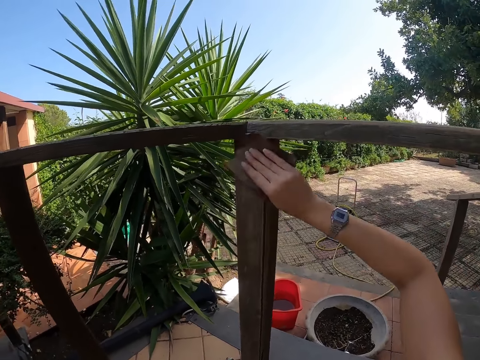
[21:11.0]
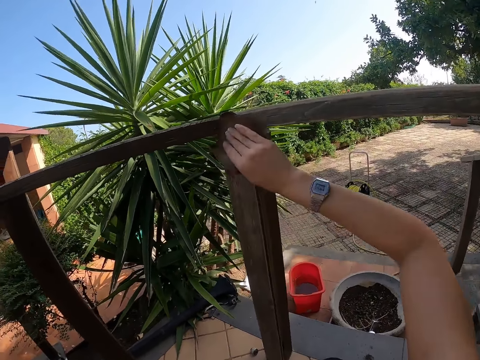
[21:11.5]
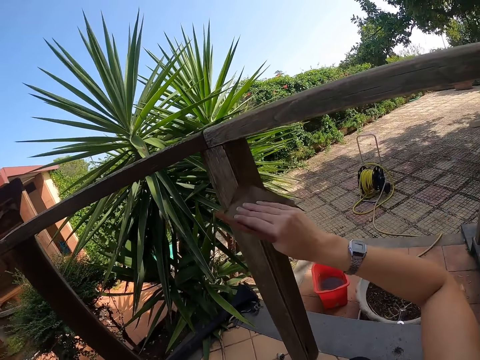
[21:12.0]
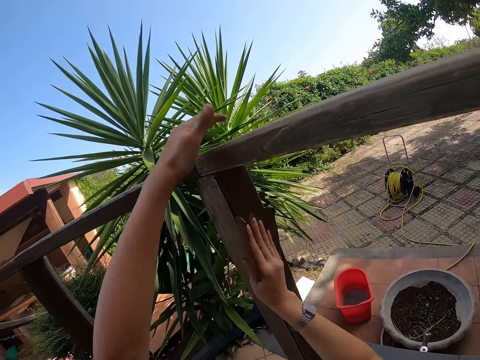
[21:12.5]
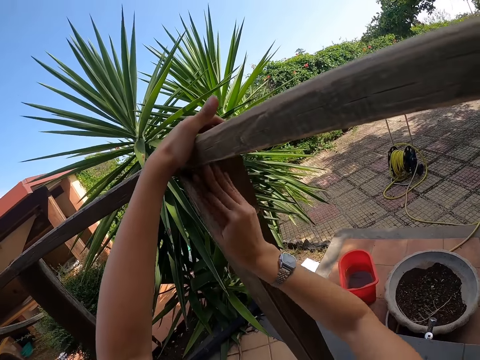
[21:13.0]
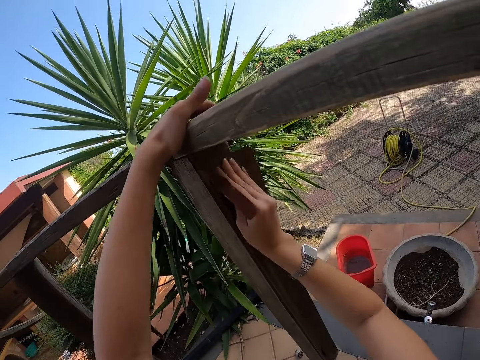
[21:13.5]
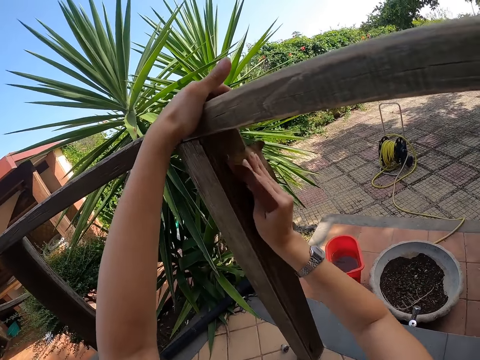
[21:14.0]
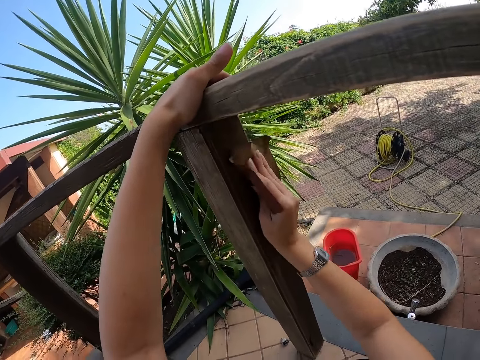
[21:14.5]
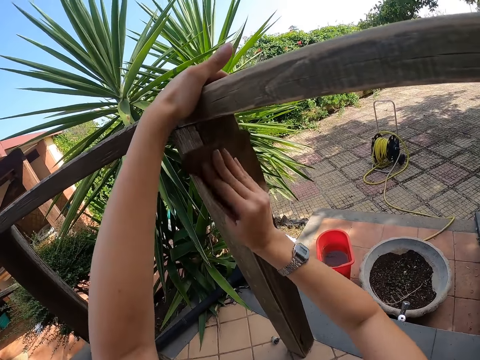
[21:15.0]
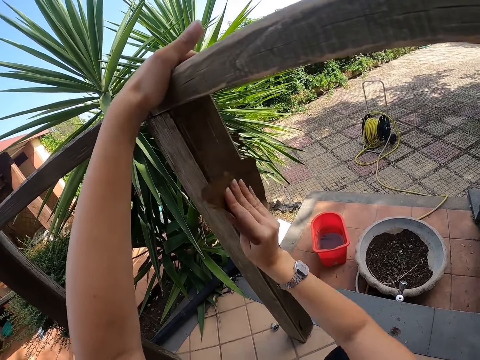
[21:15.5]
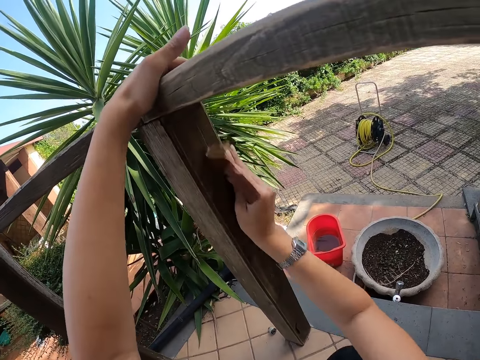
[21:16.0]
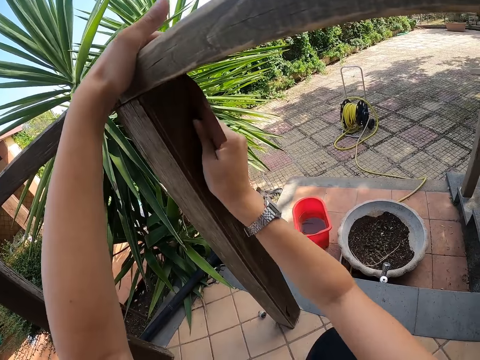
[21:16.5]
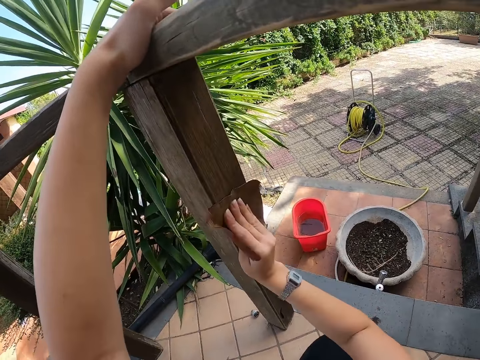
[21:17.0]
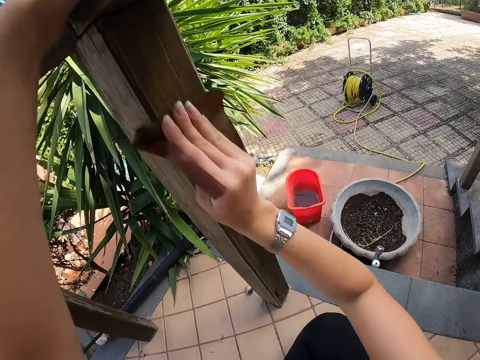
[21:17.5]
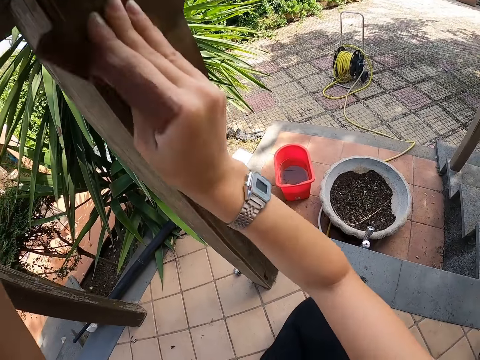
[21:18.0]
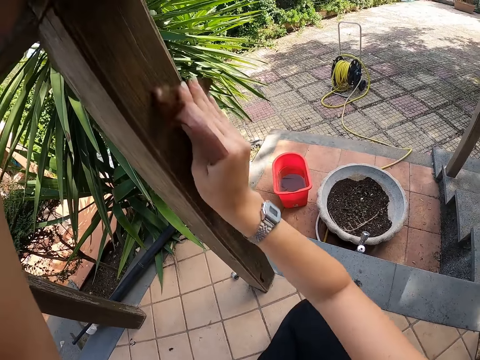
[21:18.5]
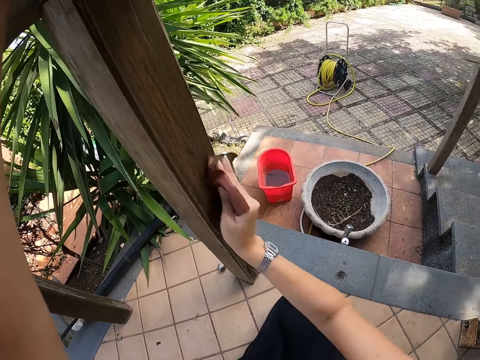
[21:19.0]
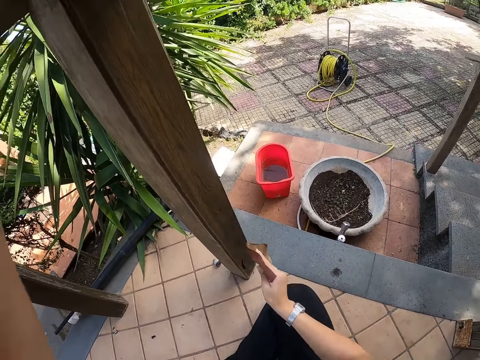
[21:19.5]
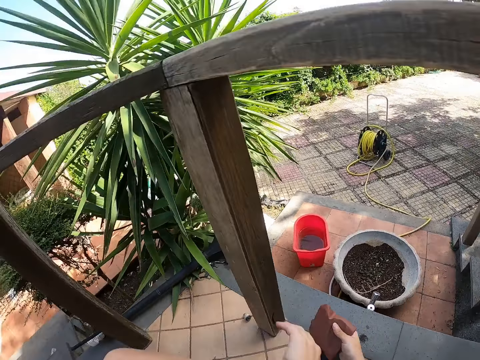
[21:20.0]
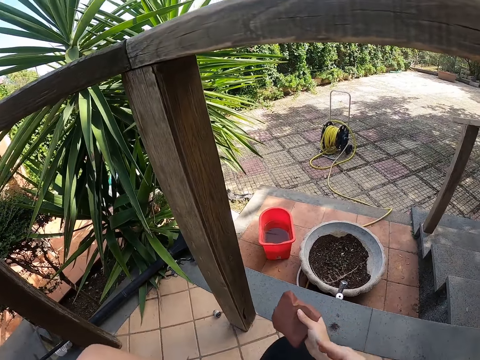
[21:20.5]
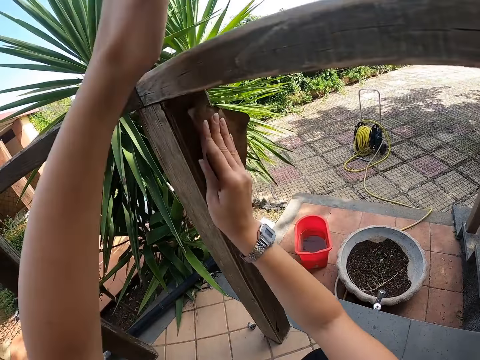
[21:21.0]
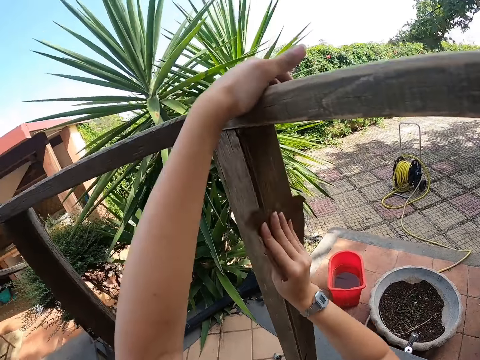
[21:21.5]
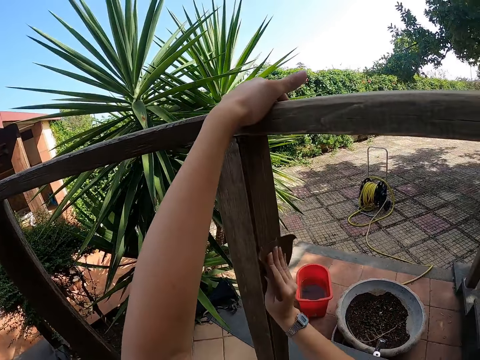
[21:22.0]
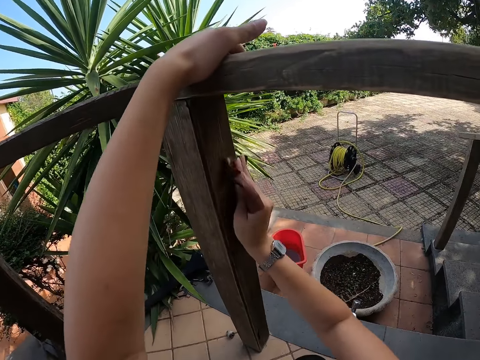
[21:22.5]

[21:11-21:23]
The camera wearer holds the front porch or timber with her left hand. She scrubs the timber. She lowers her left hand from the front porch. She cleans her right hand with her left hand. She holds the front porch with her left hand and smoothens the front porch with the sandpaper in her right hand.

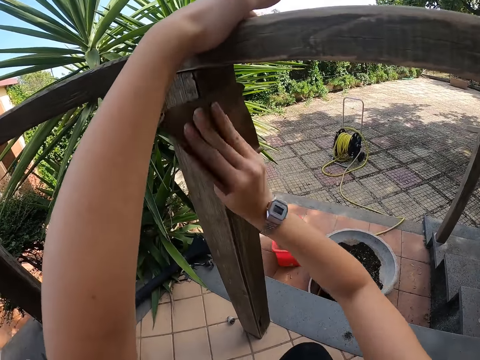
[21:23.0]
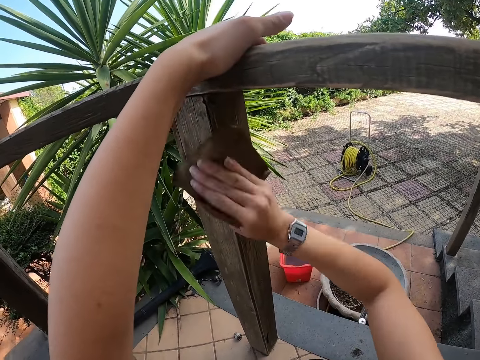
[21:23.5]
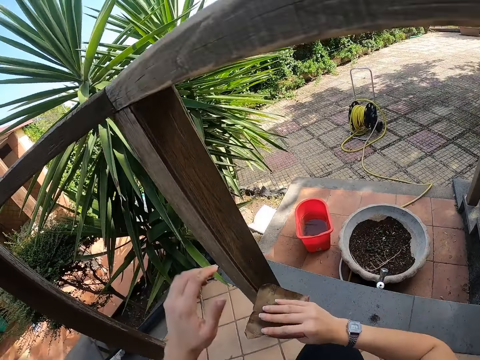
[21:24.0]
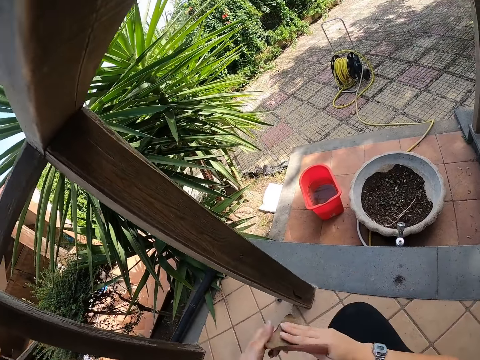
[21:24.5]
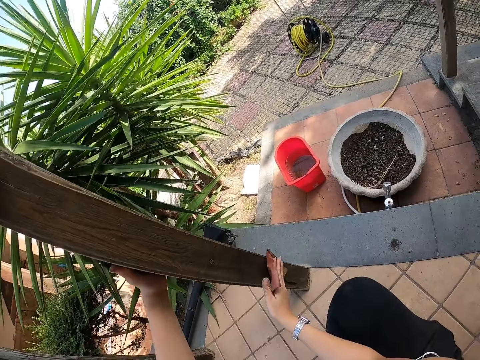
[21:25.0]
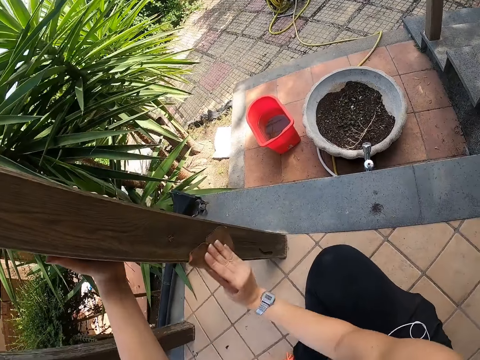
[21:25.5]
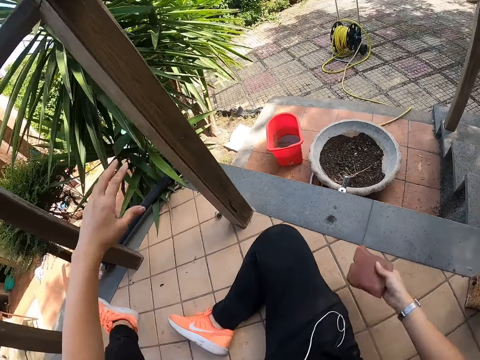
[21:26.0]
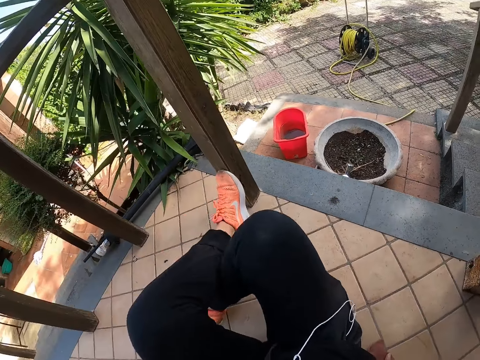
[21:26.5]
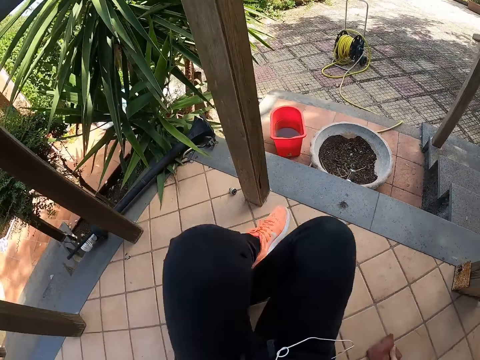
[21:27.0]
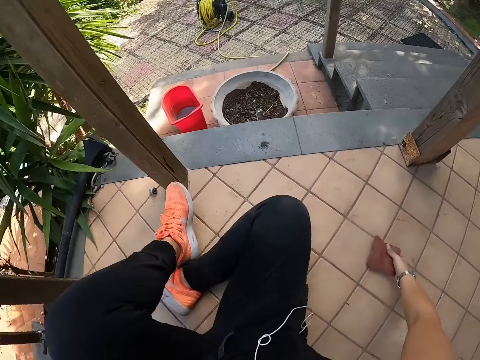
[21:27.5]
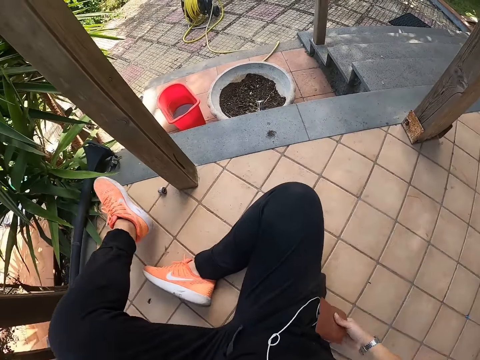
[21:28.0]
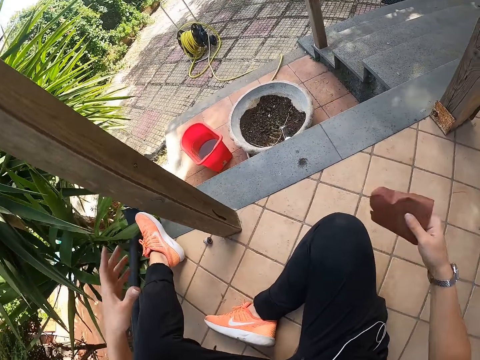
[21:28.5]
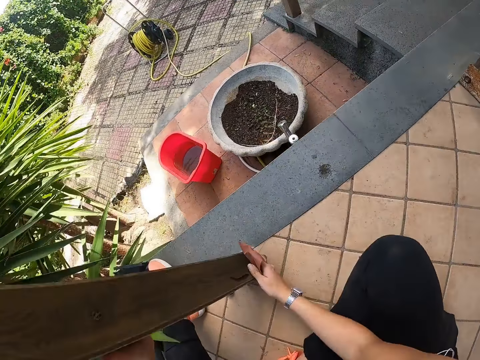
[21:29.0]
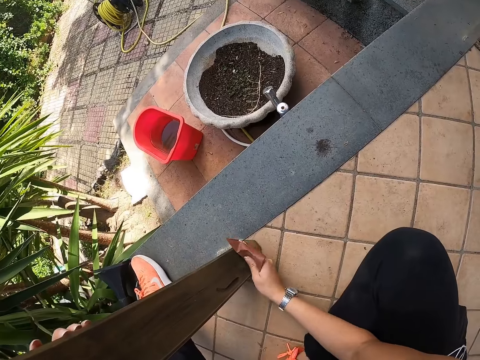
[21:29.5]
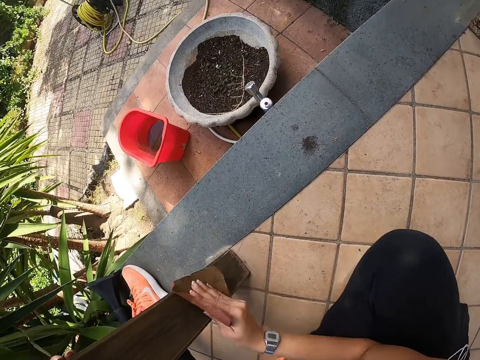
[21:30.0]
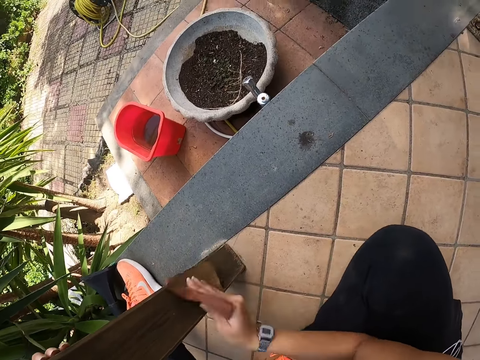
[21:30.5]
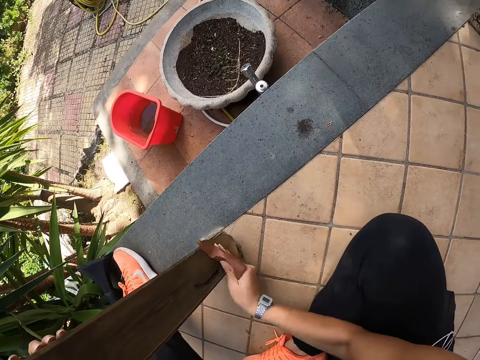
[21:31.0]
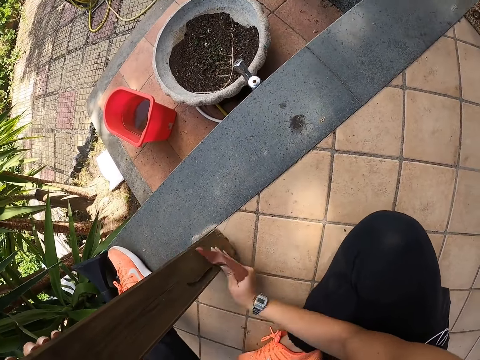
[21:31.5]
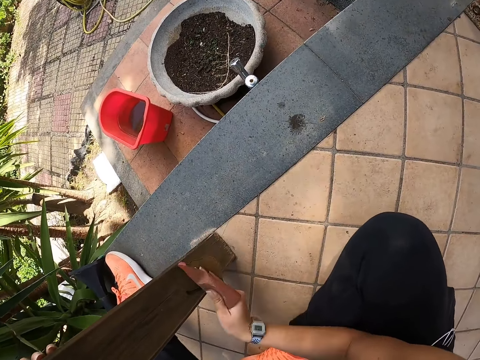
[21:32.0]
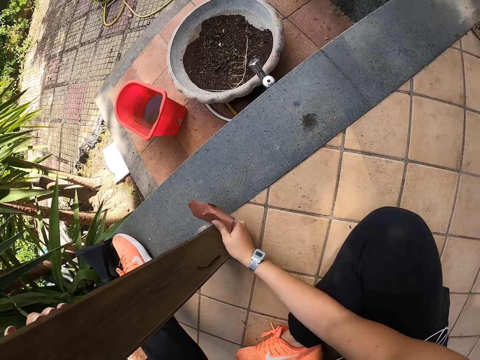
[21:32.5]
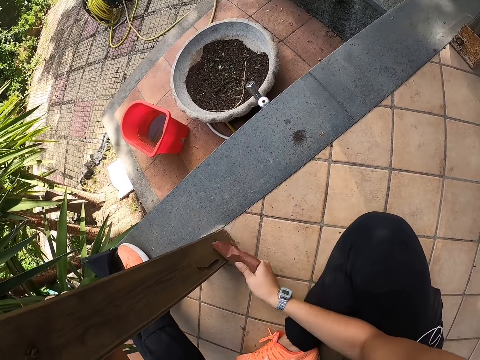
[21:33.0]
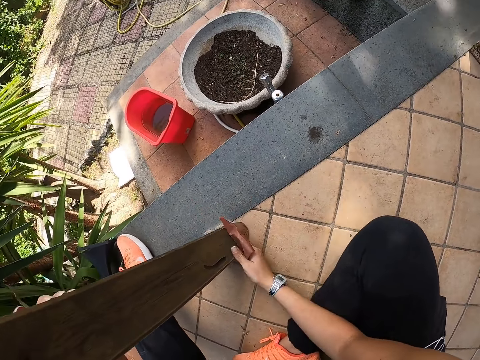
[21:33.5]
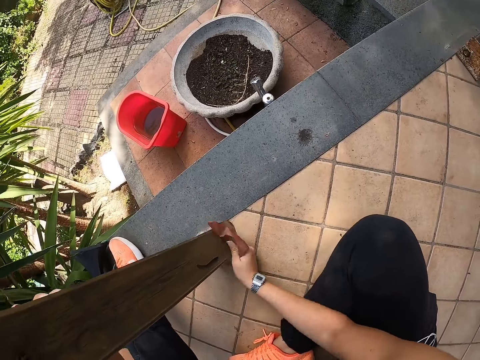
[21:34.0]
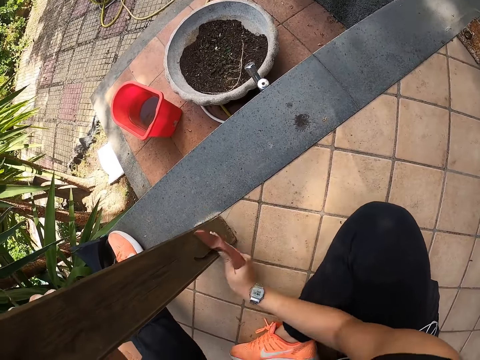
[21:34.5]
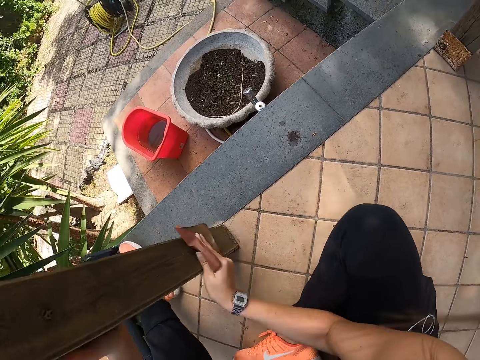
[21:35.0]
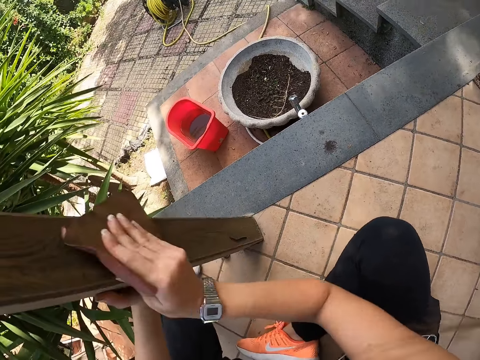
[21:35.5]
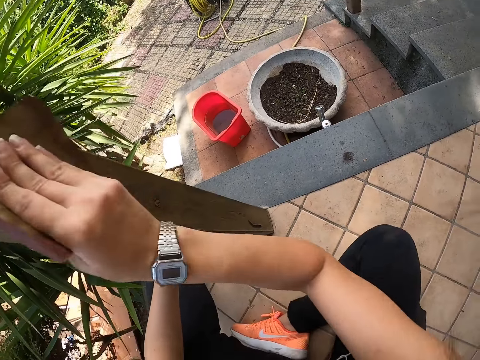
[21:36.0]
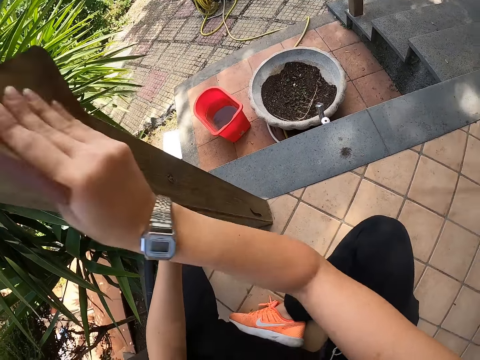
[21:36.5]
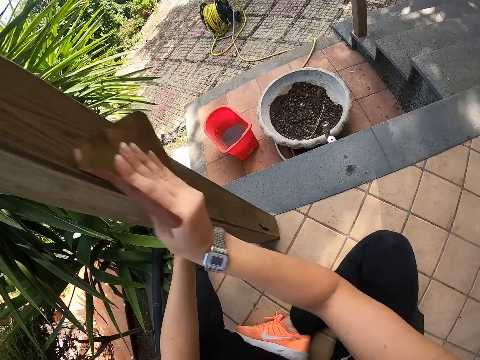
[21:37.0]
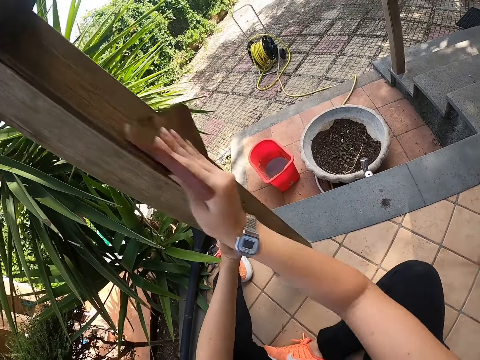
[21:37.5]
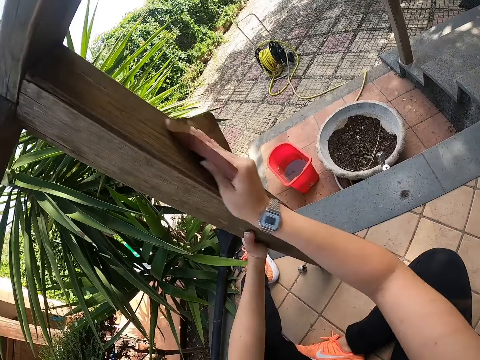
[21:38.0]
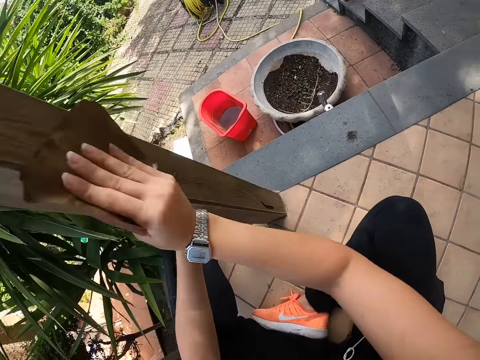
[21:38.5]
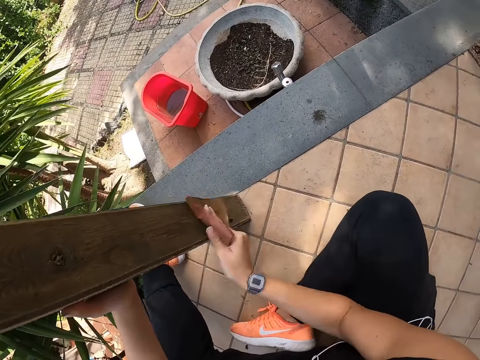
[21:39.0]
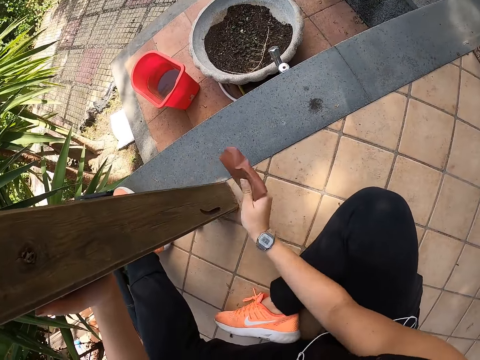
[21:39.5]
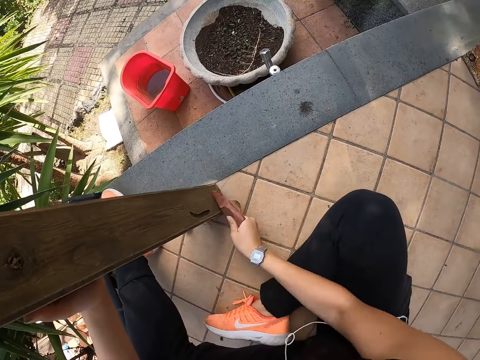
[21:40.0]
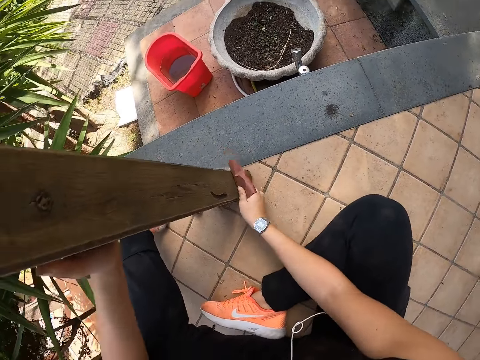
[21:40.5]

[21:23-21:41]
The camera wearer adjusts the sandpaper in her hand. She holds the front porch with her left hand and smoothens the front porch with the sandpaper in her right hand. She adjusts herself on the floor. She holds the front porch with her left hand and smoothens the front porch with the sandpaper in her right hand.
